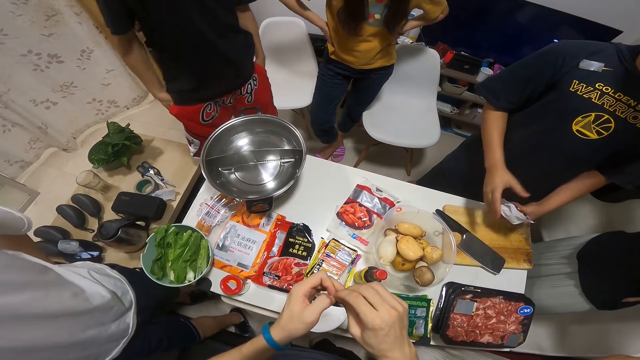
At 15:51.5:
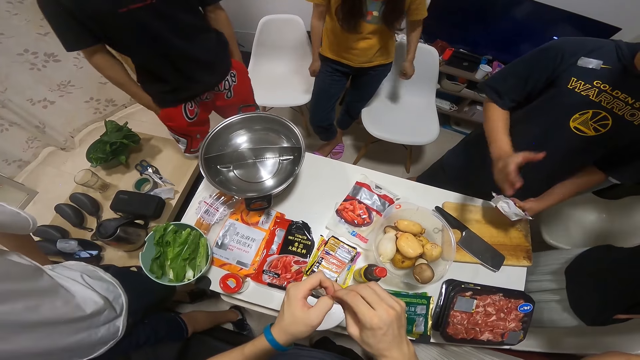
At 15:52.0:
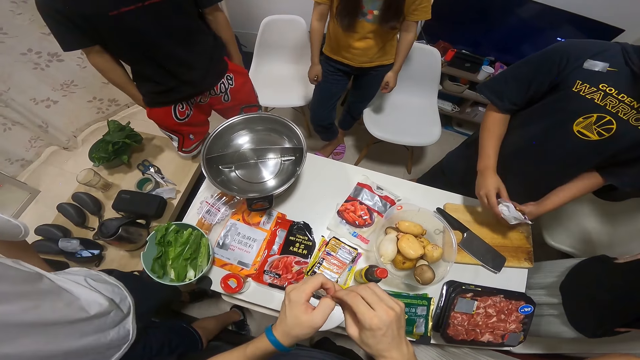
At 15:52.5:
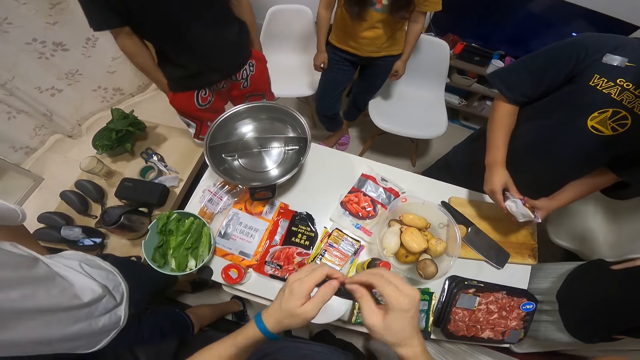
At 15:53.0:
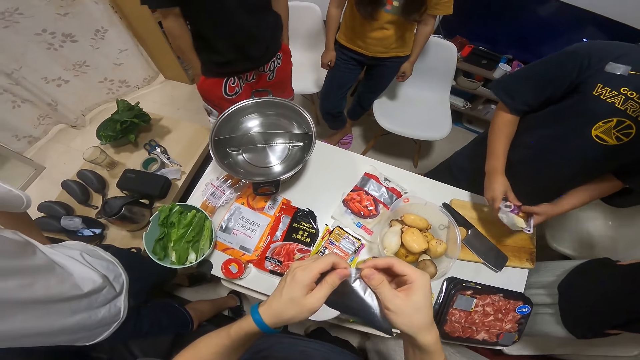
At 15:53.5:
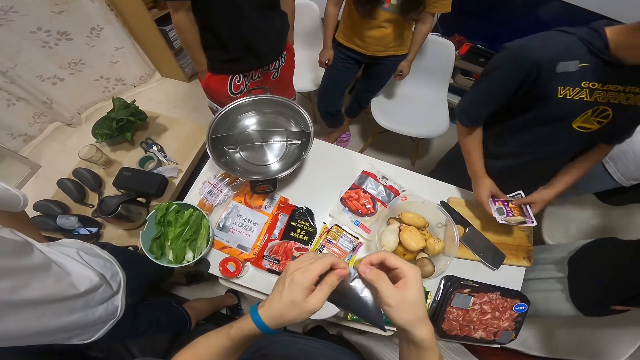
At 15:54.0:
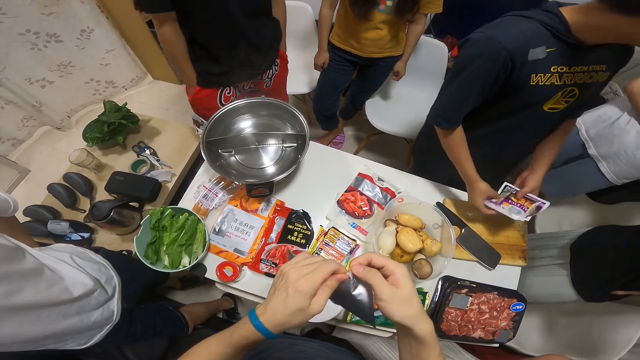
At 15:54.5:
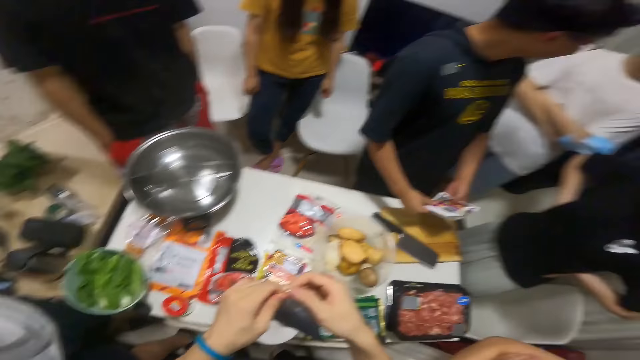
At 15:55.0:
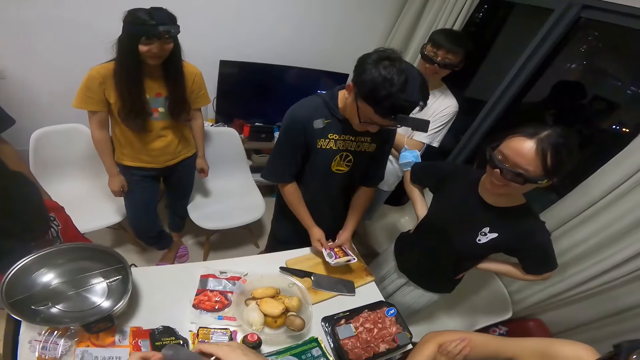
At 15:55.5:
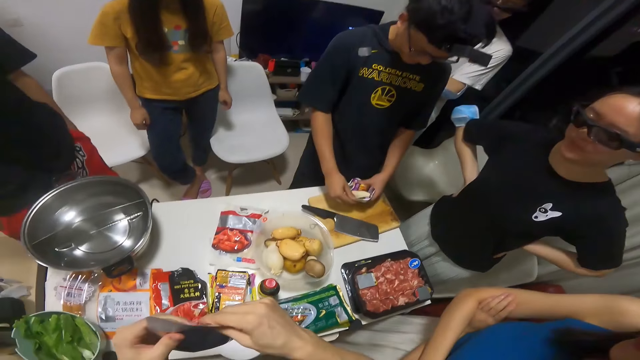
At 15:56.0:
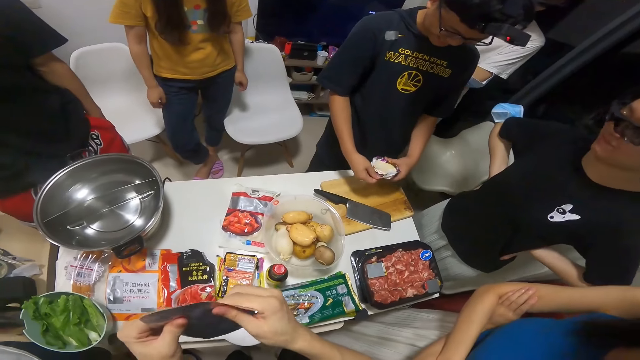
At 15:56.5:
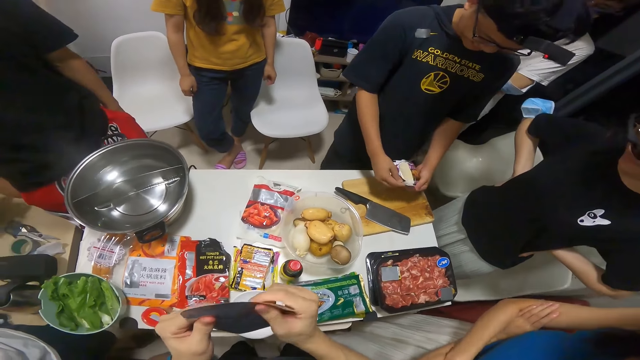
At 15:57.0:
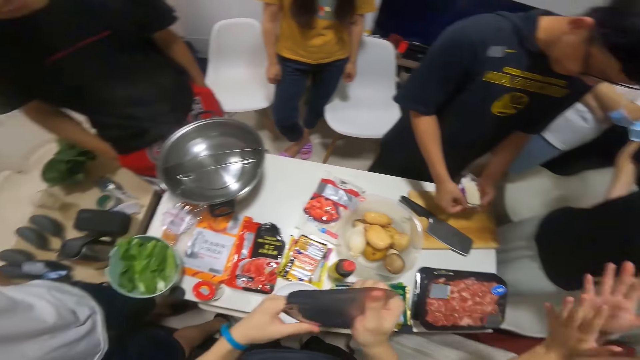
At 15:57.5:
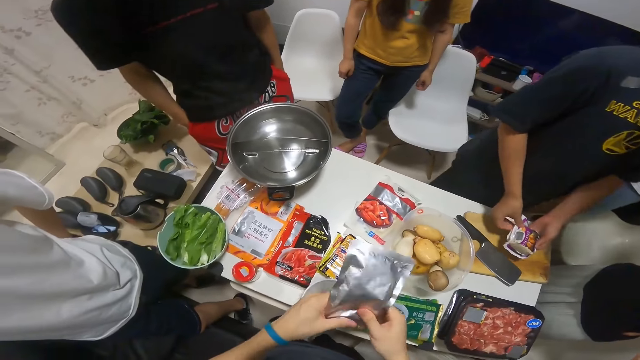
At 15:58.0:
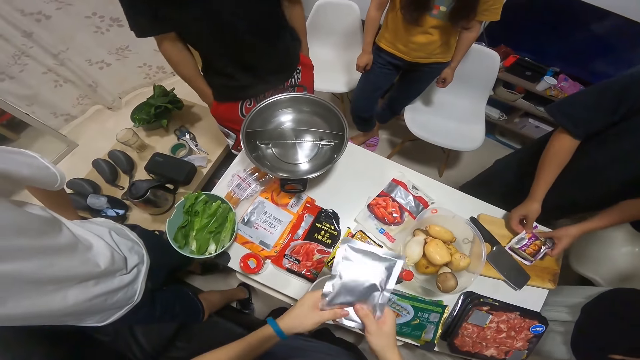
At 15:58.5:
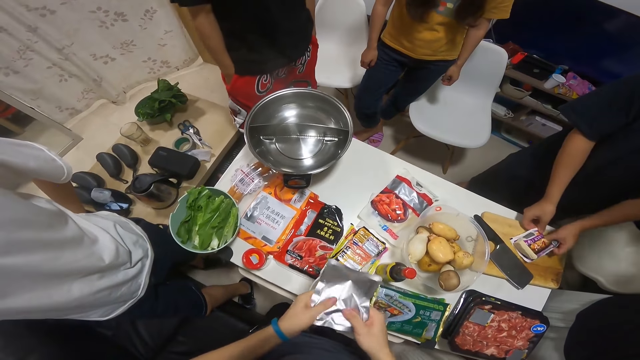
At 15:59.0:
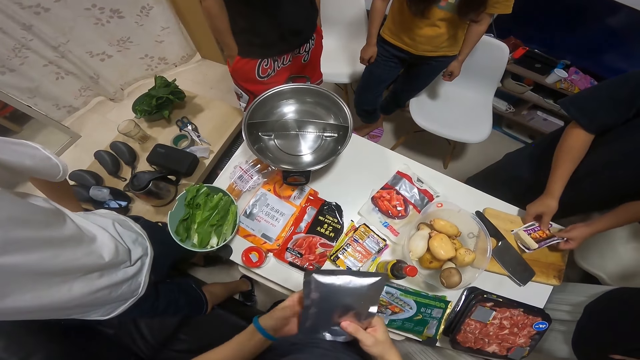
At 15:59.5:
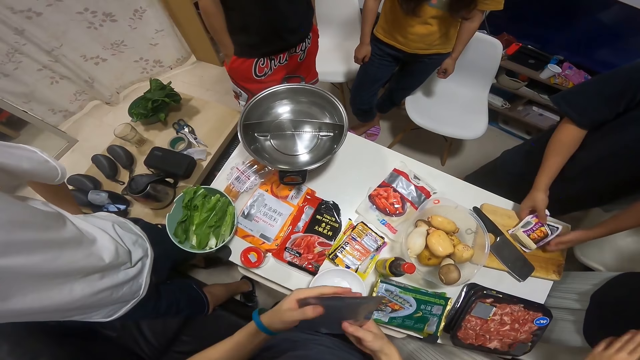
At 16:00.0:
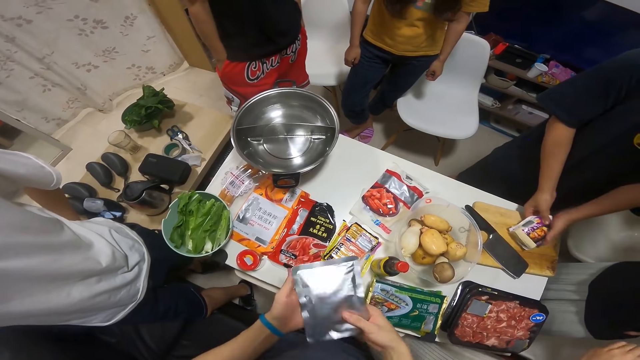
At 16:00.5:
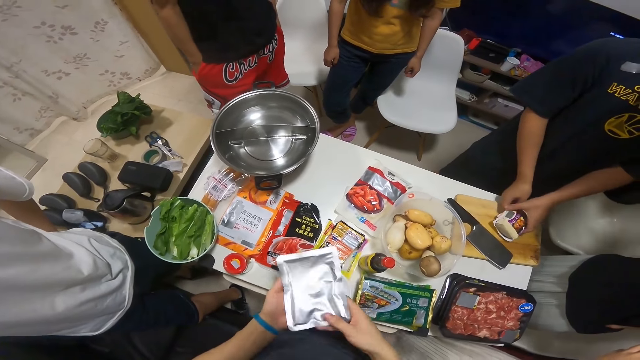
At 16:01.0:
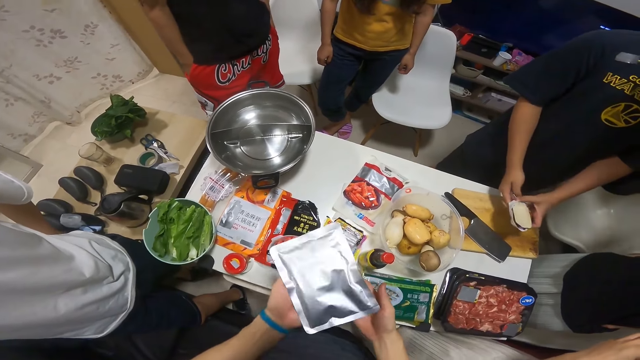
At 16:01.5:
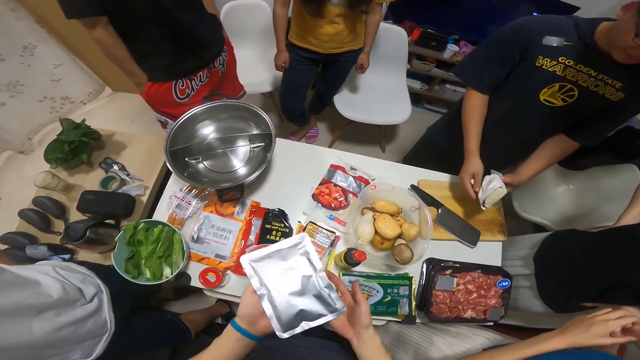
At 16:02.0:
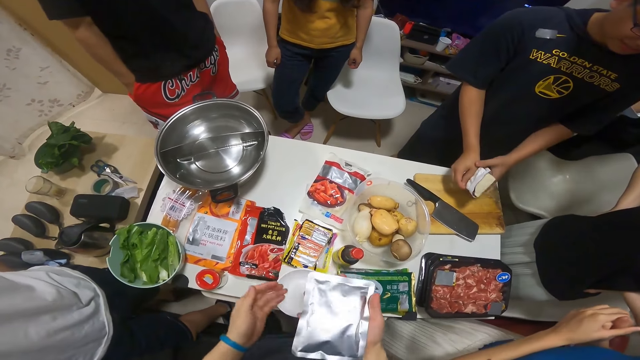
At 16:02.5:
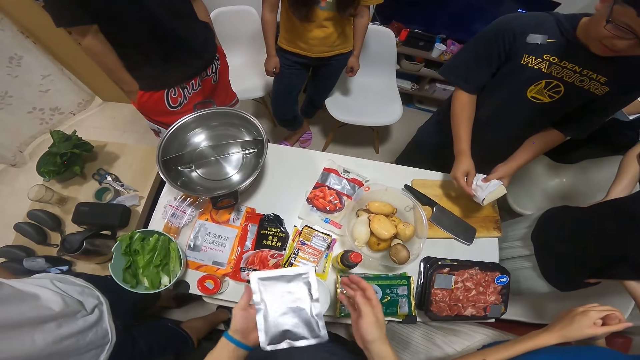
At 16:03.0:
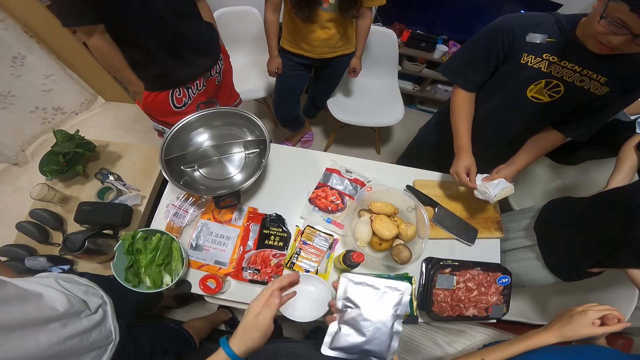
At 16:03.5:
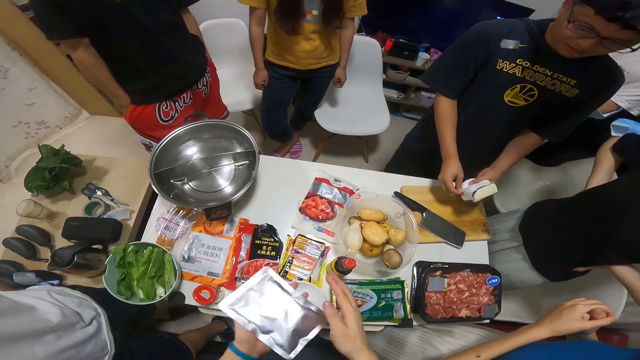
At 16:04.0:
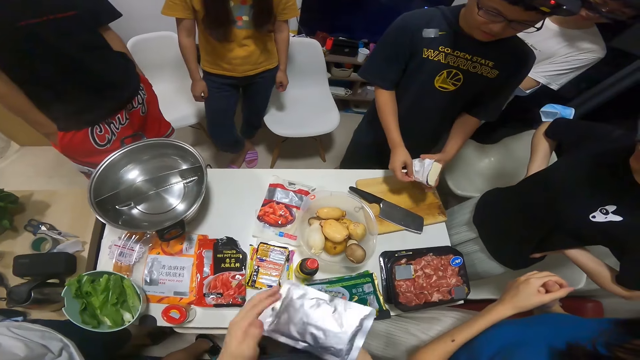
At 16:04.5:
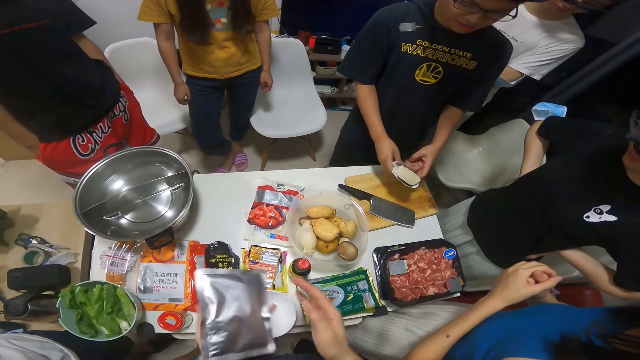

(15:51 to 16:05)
The camera wearer shakes the foil sachet in his hands with both hands. A man pushes the butter out of the pack on the chopping board on the table with both hands. The camera wearer flips the foil sachet in his hands with both hands.

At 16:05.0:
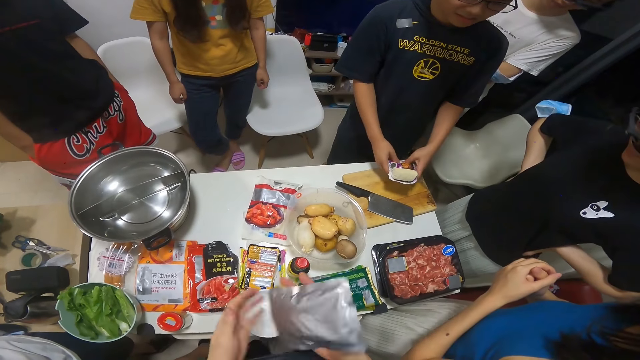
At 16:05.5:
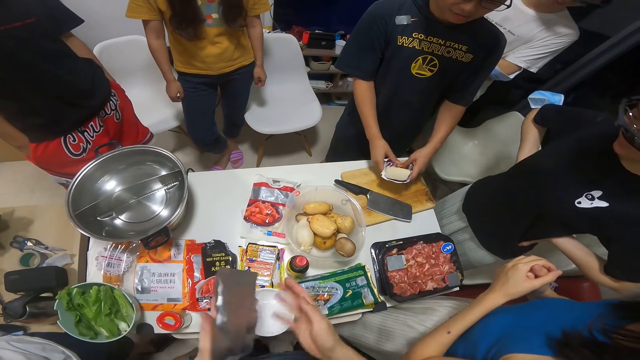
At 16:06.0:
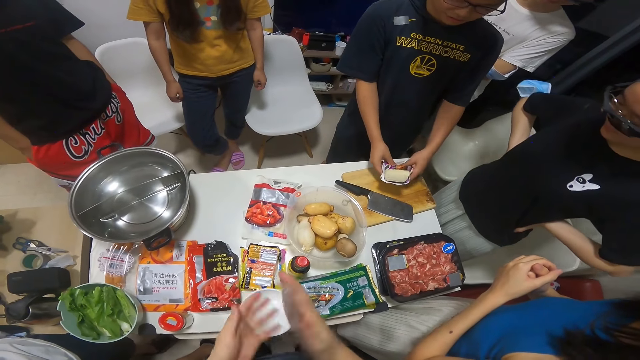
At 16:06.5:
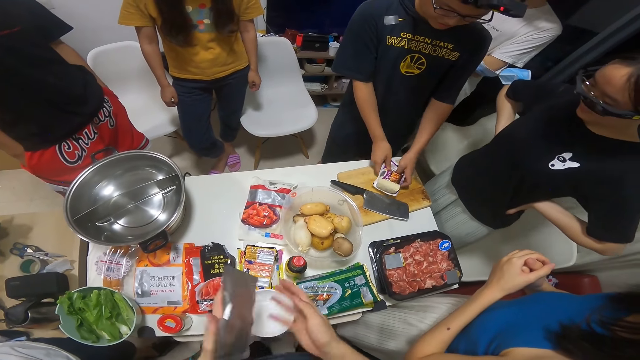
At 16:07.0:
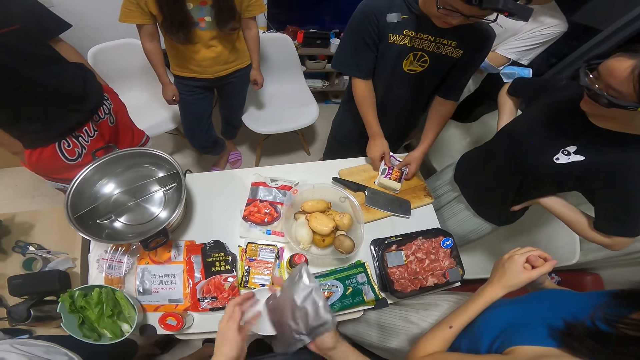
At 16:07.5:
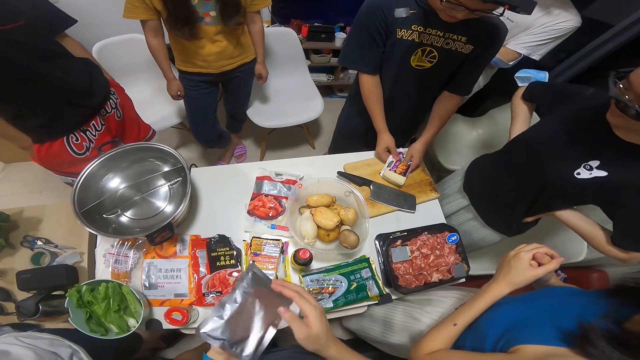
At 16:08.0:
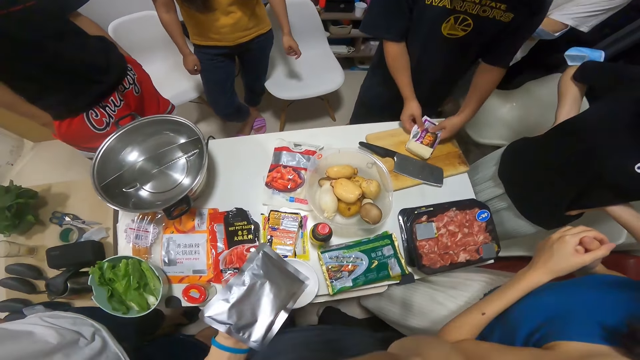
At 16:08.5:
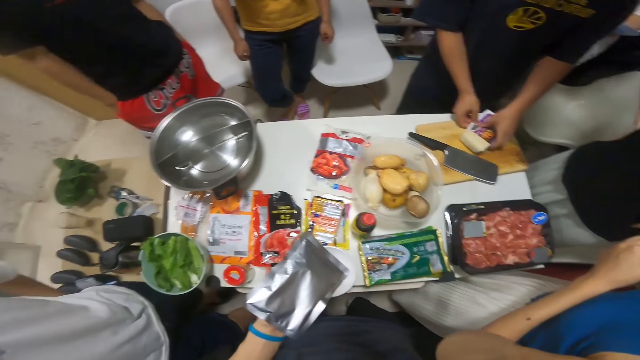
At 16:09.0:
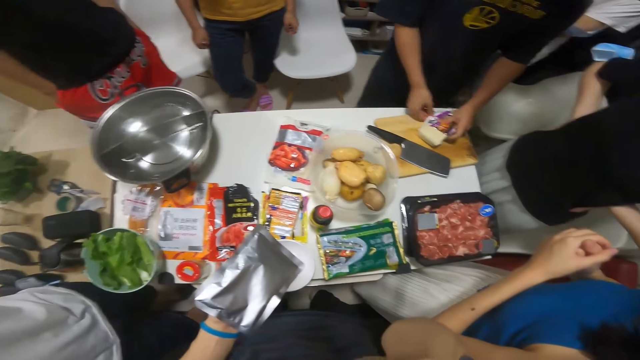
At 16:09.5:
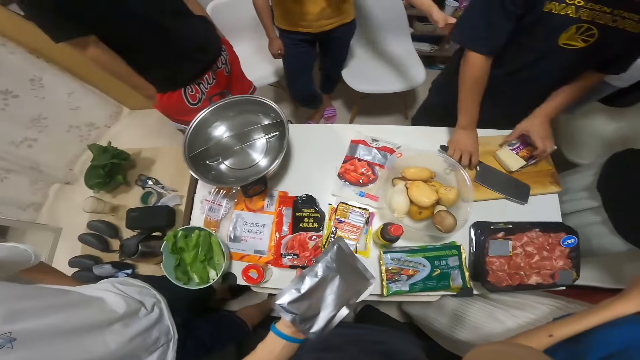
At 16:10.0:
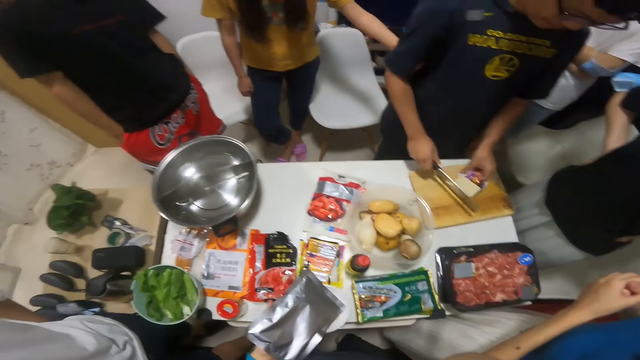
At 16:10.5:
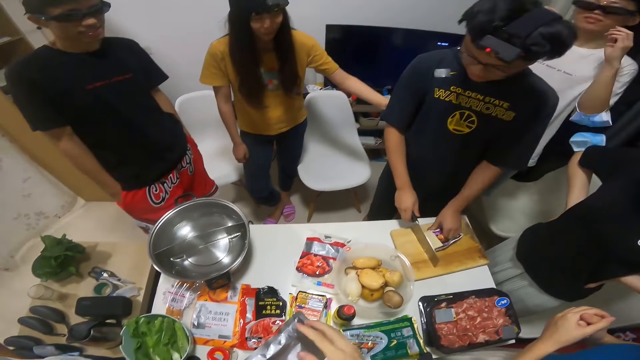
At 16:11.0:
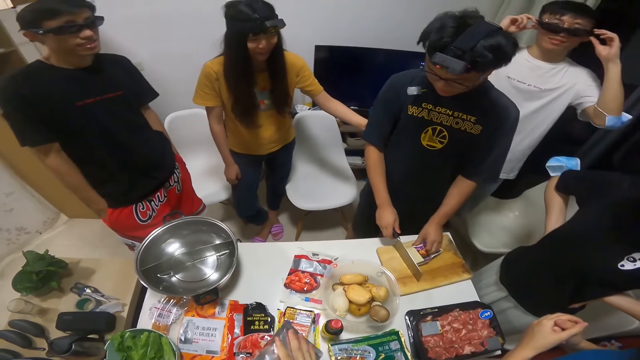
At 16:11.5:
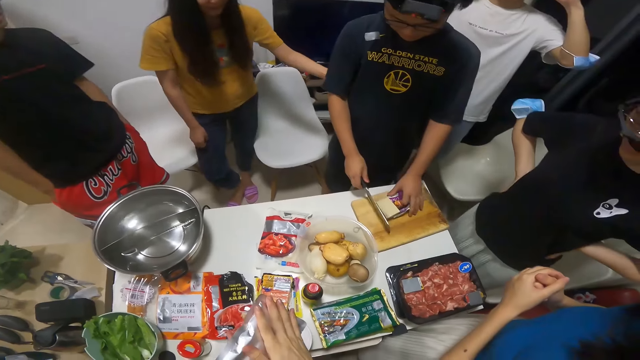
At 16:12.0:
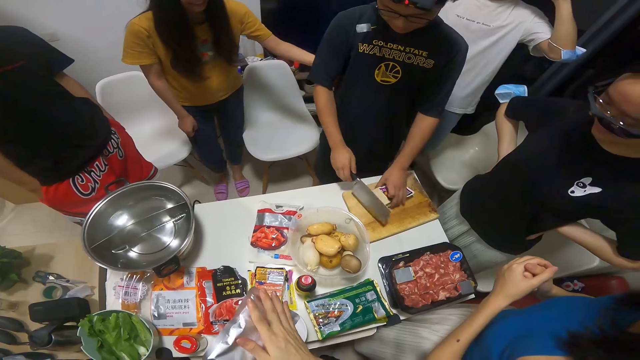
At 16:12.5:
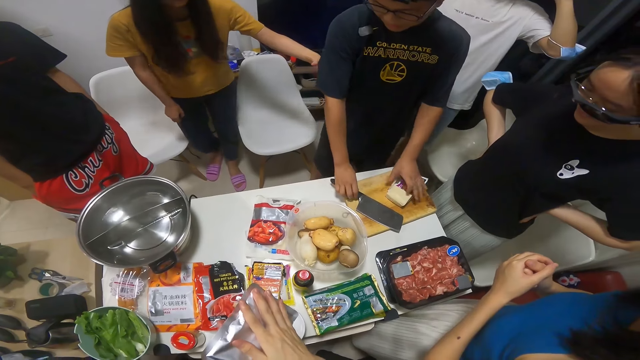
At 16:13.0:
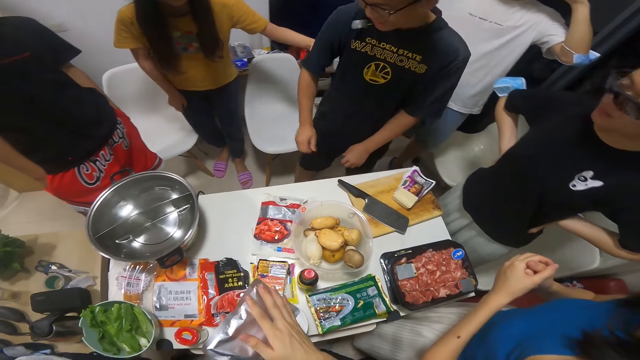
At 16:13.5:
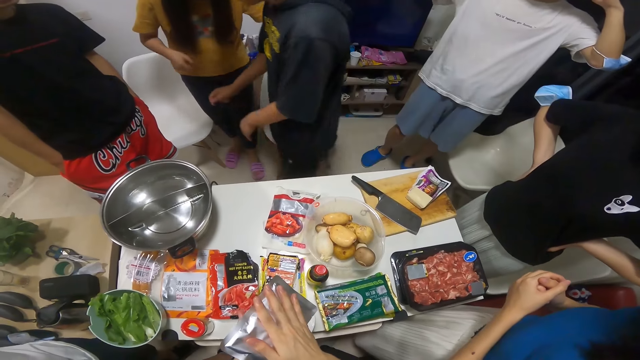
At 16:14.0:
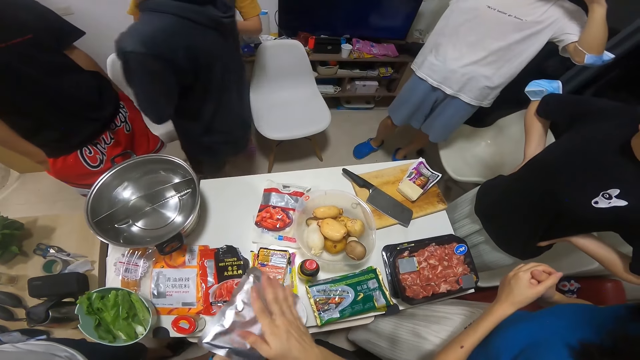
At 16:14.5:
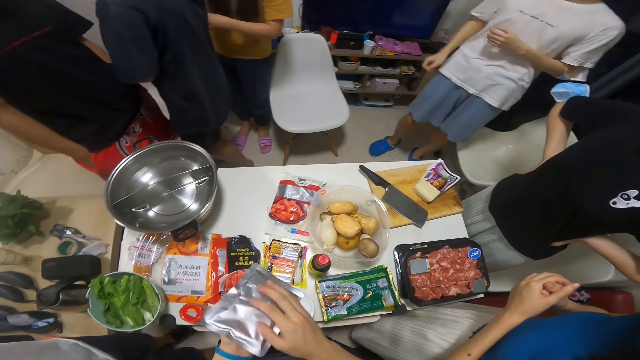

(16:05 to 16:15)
The camera wearer holds the foil sachet with his left hand. A man lifts the cleaver knife from the chopping board on the table with his right hand. He holds the pack of butter on the chopping board on the table with his left hand. The camera wearer holds the foil sachet in both hands. The man drops the pack of butter in his left hand on the chopping board on the table. He drops the cleaver knife in his right hand on the chopping board on the table.
